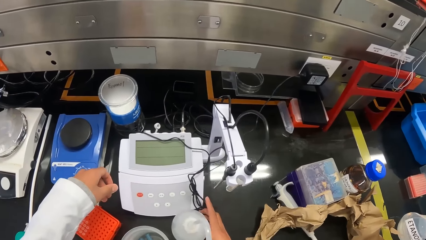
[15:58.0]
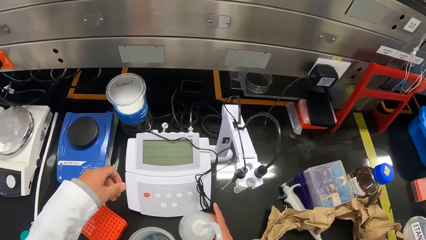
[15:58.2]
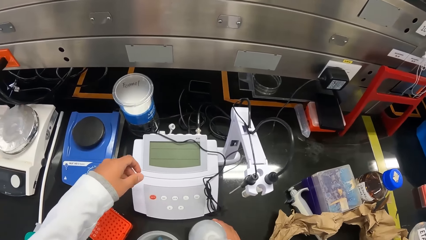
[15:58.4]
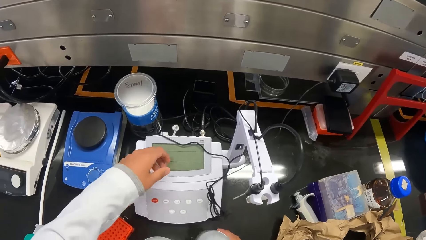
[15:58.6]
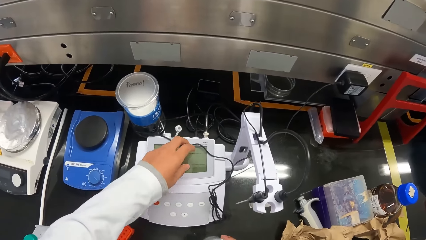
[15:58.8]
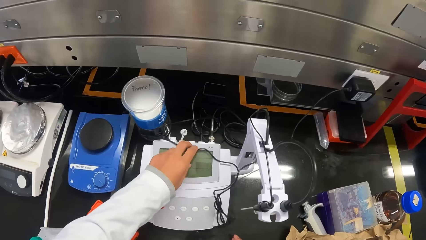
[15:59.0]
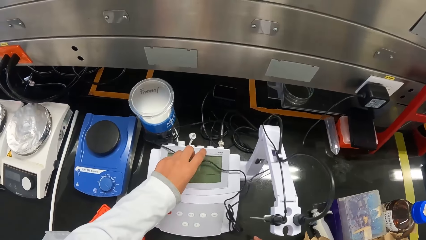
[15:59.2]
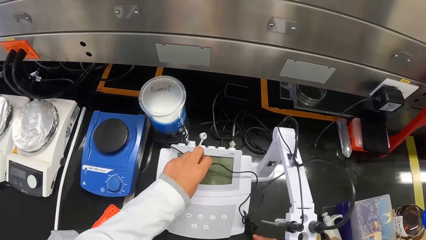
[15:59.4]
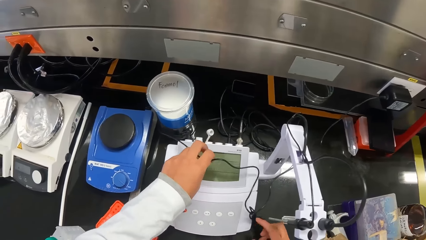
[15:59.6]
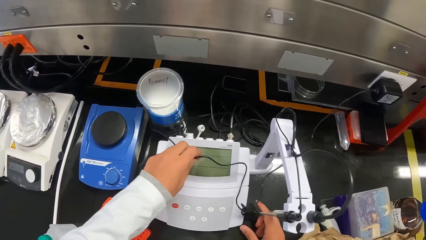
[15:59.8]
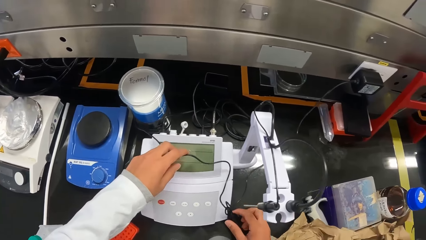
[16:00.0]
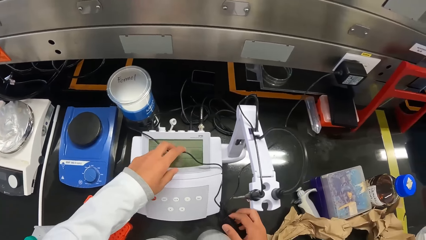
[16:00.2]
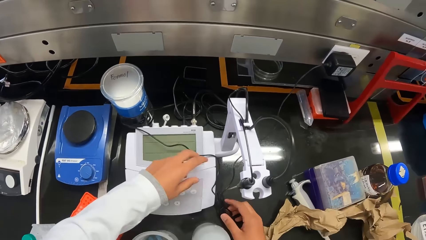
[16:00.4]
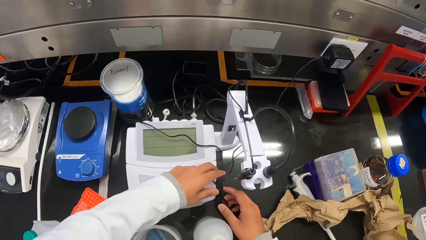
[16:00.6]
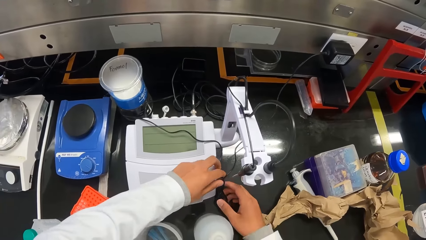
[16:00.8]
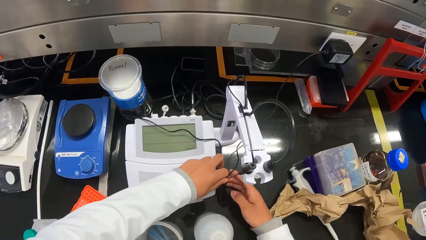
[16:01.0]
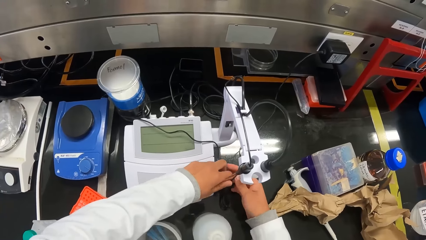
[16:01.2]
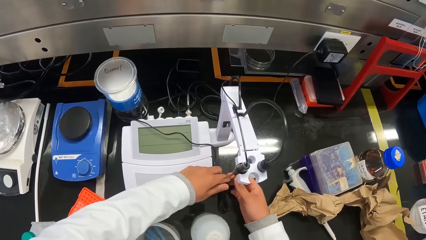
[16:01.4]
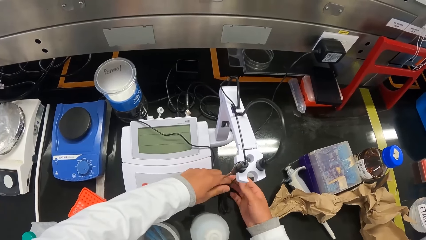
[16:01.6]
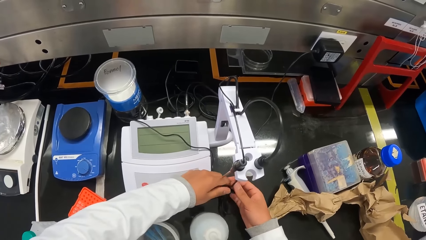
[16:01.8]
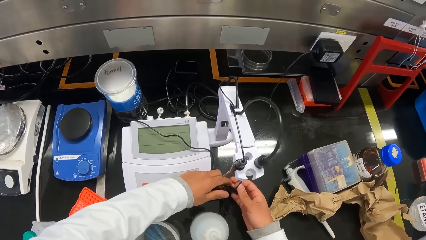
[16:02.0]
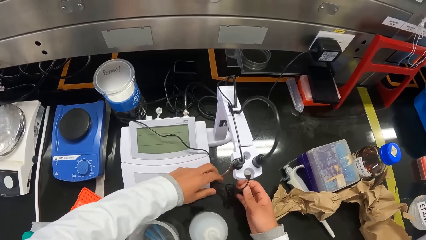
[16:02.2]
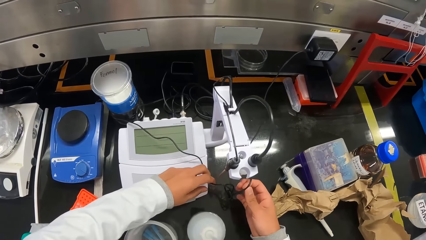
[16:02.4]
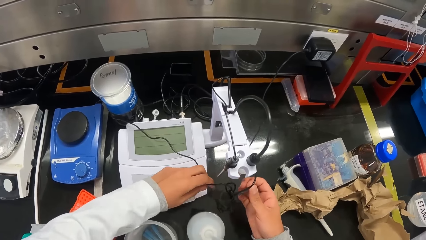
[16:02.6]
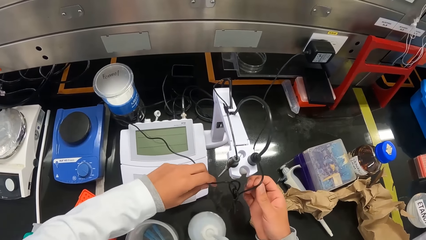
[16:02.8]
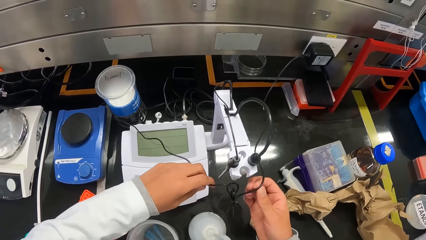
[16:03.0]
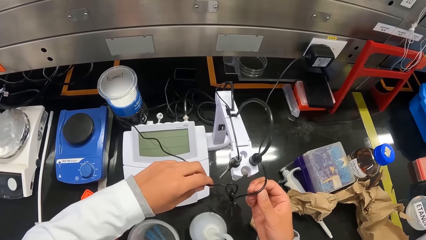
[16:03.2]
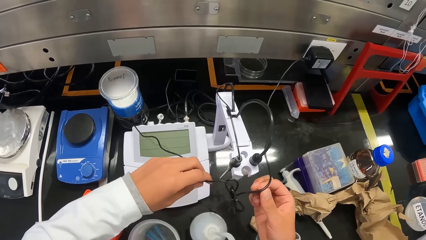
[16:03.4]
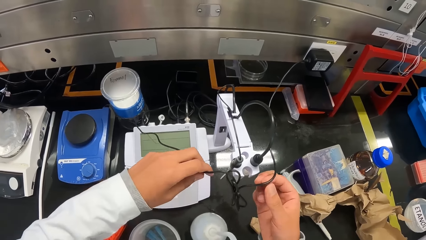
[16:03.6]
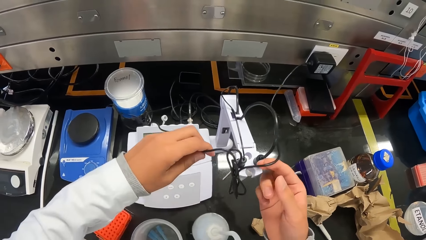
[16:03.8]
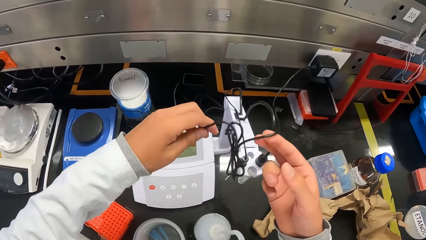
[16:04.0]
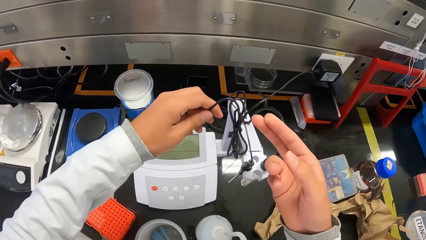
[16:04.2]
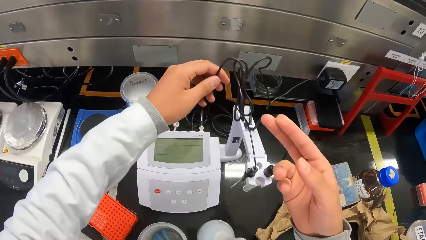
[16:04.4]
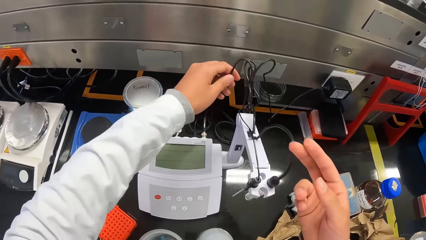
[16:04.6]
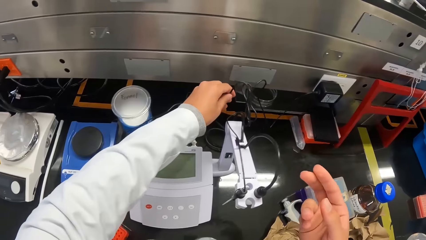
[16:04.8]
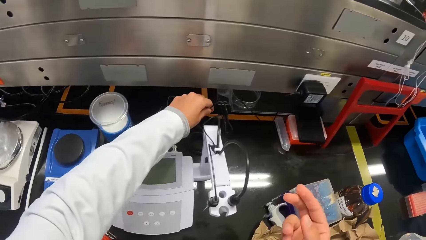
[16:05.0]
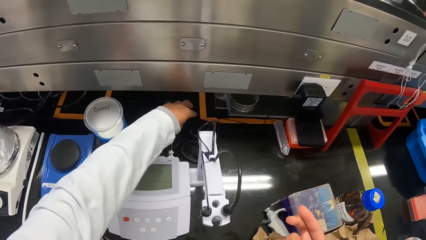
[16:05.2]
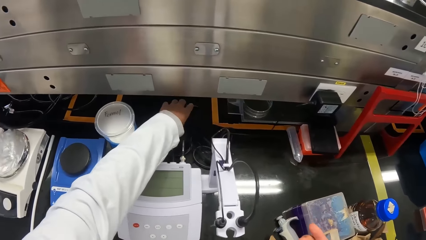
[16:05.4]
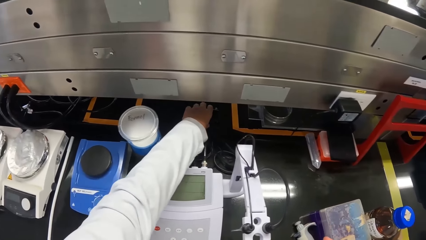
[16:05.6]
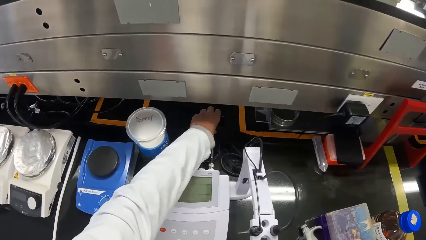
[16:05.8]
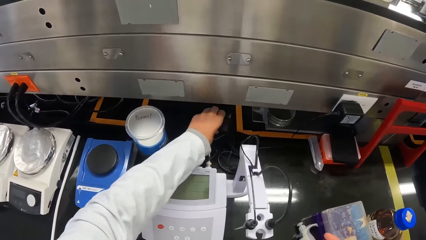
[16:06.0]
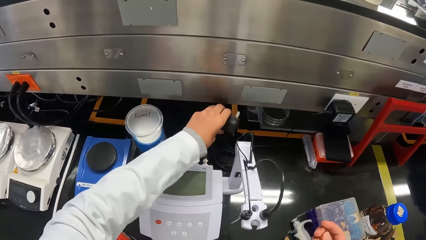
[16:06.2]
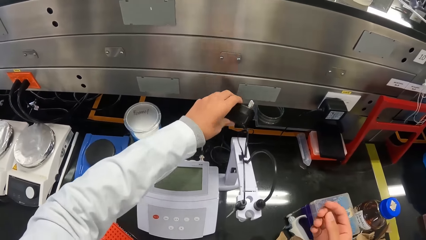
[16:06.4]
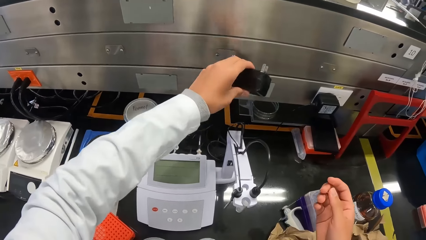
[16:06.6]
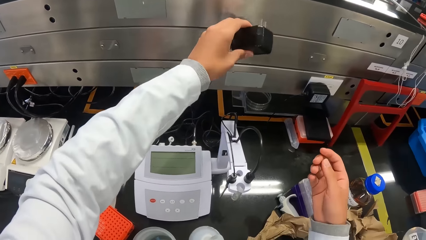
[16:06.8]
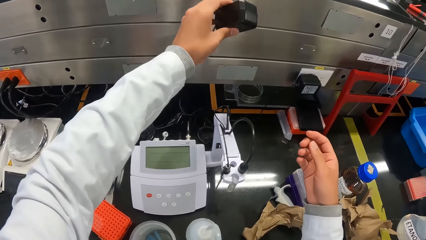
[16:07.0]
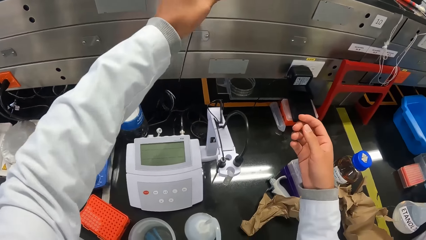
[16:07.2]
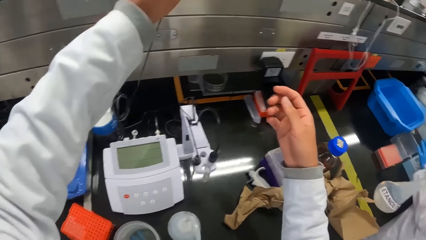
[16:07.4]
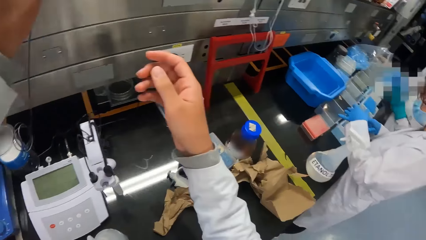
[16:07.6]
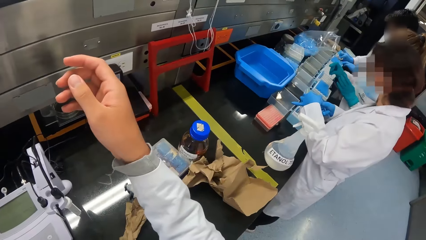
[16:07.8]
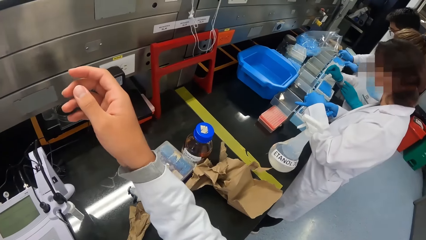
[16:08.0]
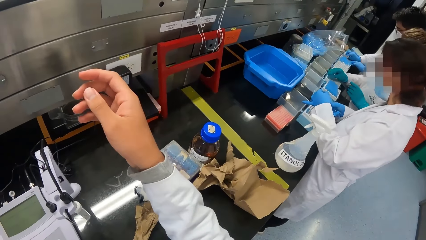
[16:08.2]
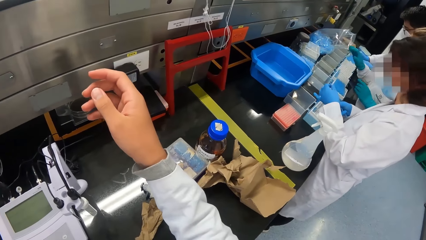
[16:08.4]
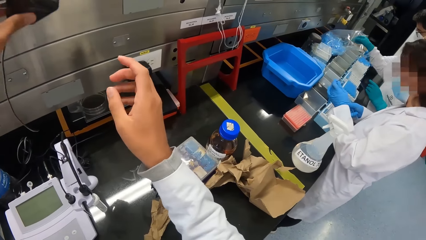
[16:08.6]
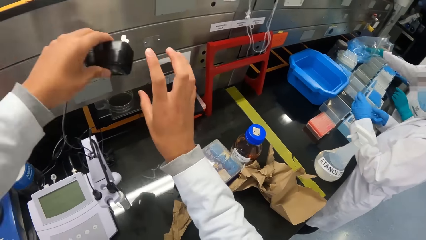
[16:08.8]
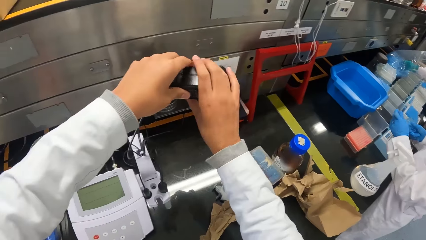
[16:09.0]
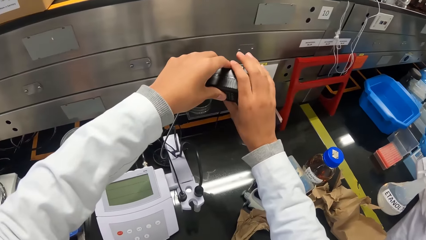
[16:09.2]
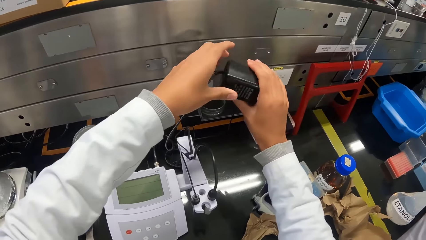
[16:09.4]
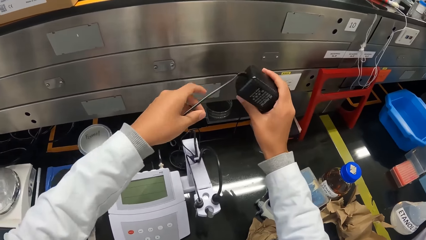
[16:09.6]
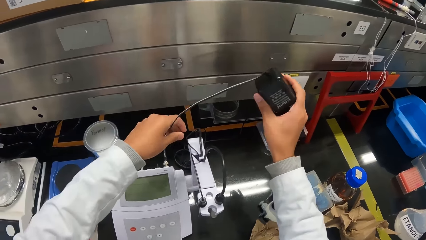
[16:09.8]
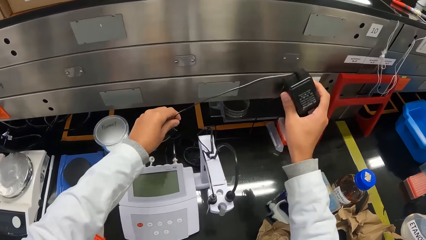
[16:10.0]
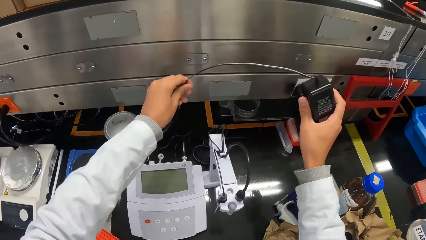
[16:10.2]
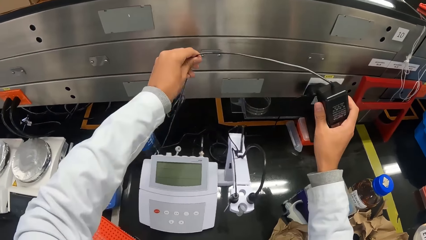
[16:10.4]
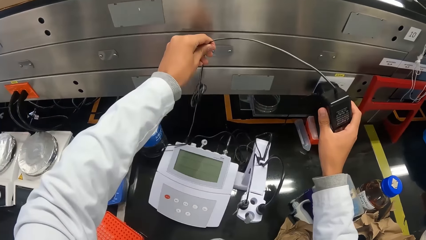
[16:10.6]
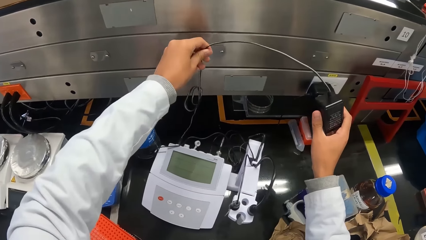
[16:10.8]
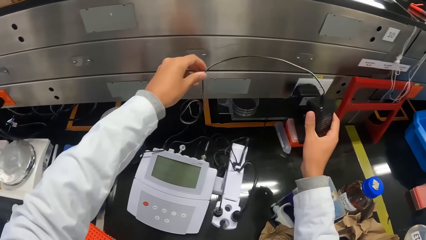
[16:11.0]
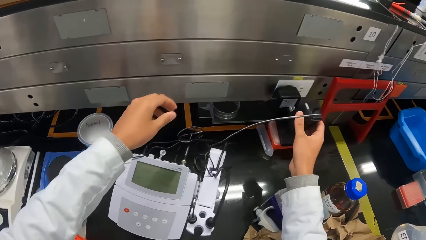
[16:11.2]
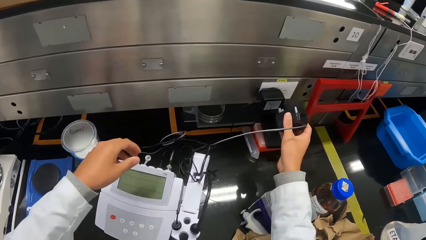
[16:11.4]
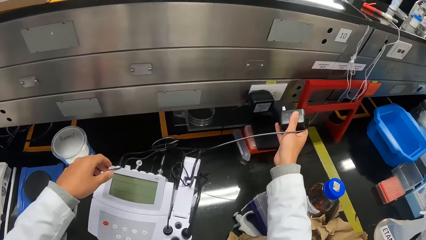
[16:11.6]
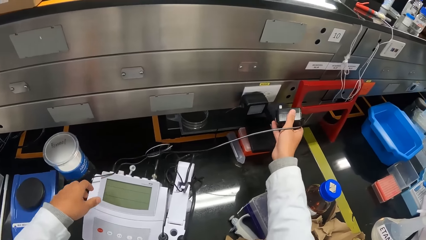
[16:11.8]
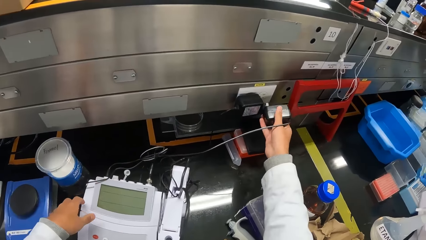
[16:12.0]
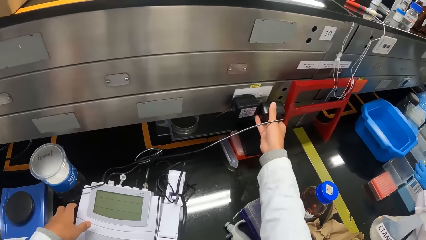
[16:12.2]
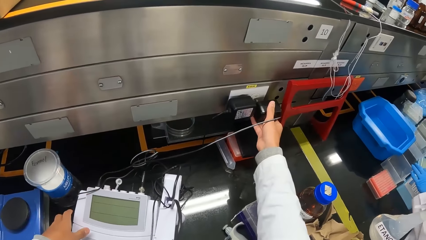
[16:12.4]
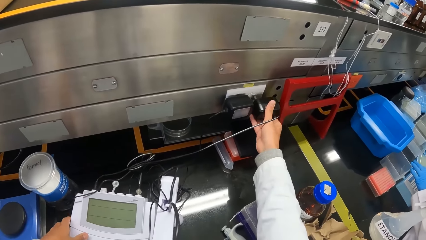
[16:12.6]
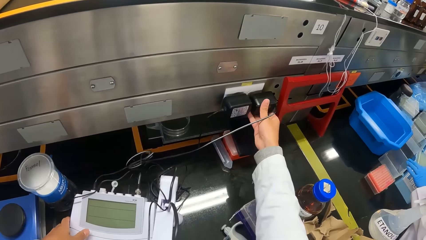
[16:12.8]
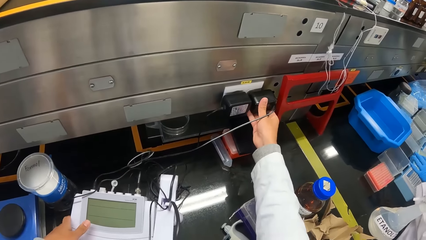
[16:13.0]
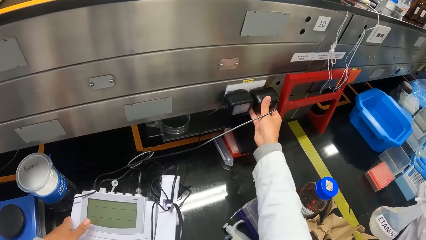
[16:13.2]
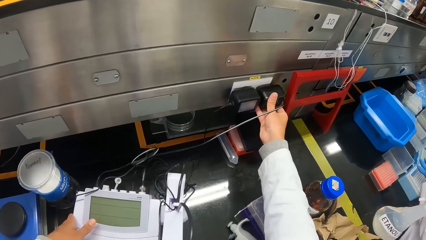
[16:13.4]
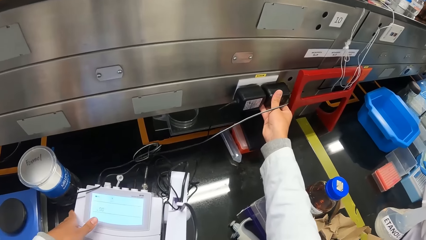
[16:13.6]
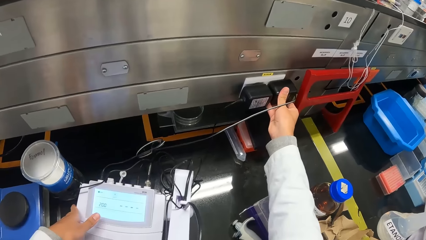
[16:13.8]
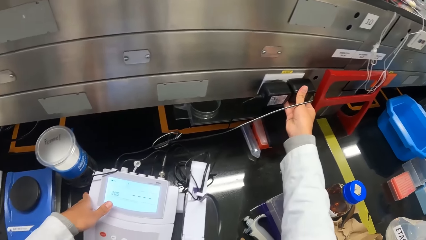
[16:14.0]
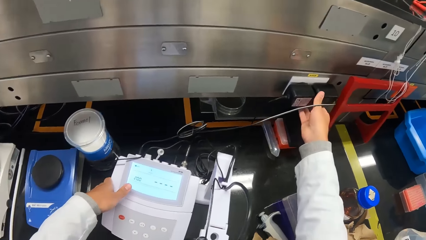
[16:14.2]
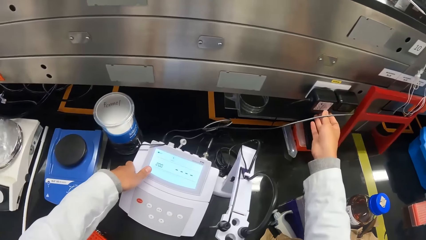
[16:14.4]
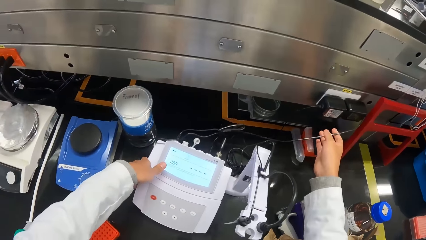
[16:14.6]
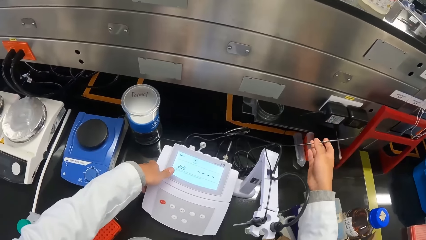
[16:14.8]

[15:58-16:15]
The camera wearer shifts the wash bottle on the workstation with his right hand. He touches a cable on top of the pH meter with his left hand. He holds the cable in his left hand with his left hand. He holds the cable in his right hand with his left hand. He removes his left hand from the cable with his right hand. He lifts the cable from the workstation with both hands. He lifts the cable with his left hand. He drops the cable in his left hand on the workstation. He picks up a power cord from the workstation with his left hand. He plugs in the plug. The woman places a test tube in her right hand into a test tube rack on the workstation. She picks up a test tube from the bag of test tubes on the workstation with her right hand. The camera wearer passes the power cord from his left hand to his right hand. He holds the power cord with both hands. He pulls the end of the power cord with his left hand. He releases the power cord from his left hand. He places his left hand on the pH meter on the workstation. He inserts the power cord in his right hand into a power socket on the side of the workstation.
